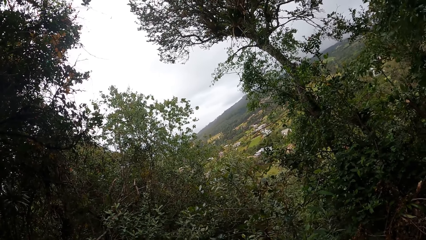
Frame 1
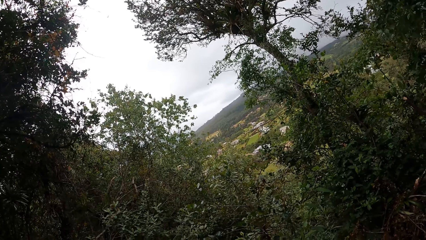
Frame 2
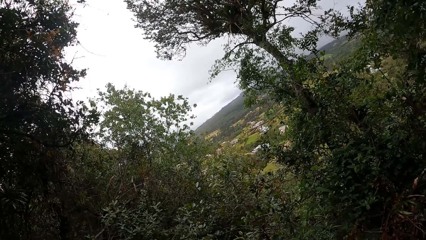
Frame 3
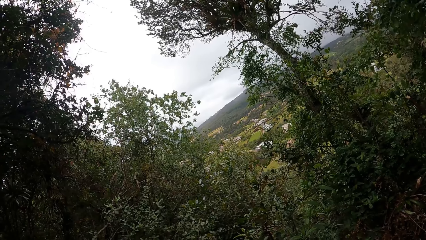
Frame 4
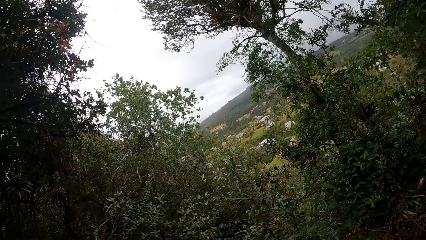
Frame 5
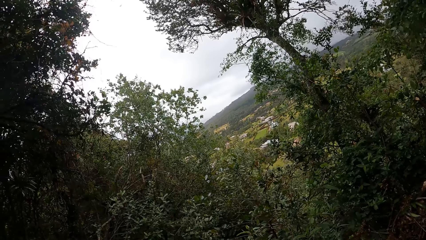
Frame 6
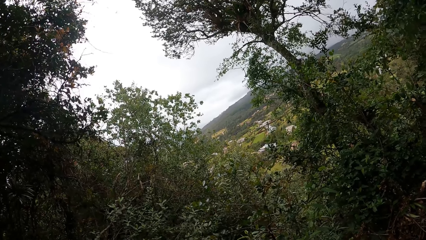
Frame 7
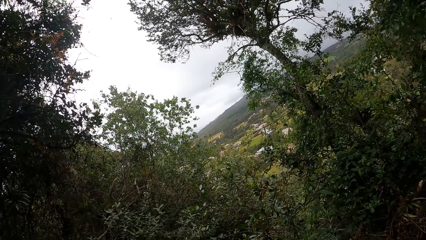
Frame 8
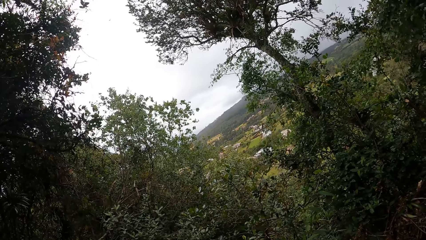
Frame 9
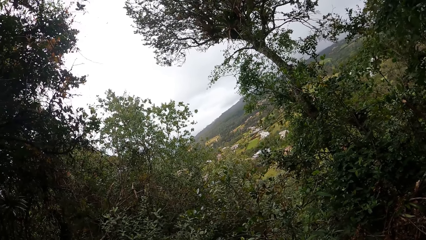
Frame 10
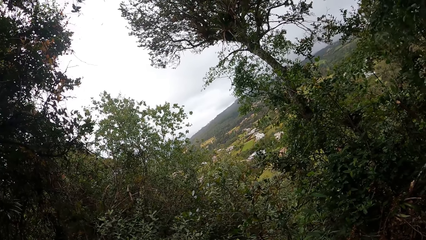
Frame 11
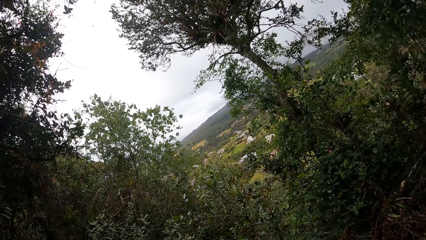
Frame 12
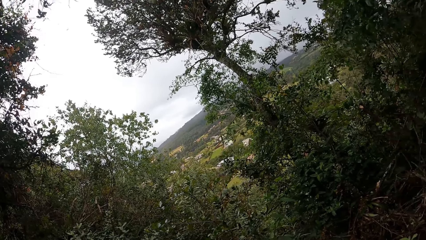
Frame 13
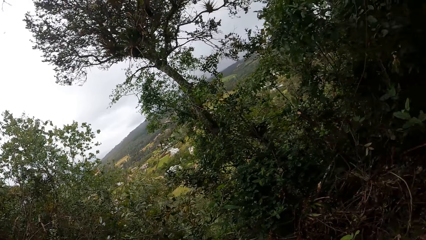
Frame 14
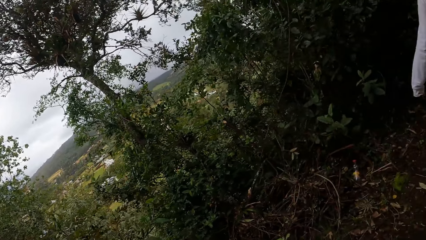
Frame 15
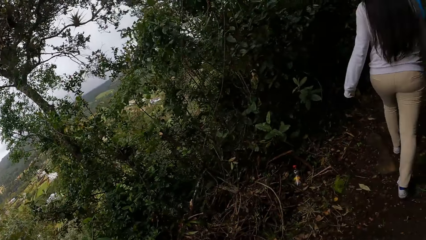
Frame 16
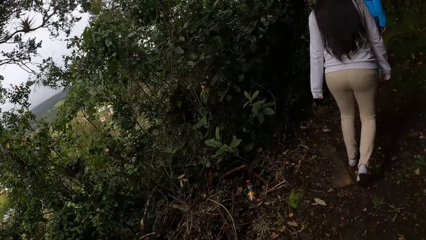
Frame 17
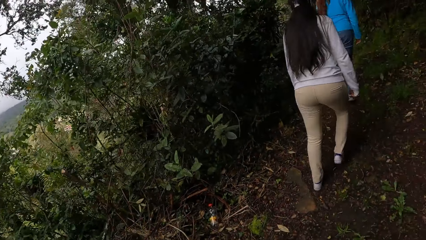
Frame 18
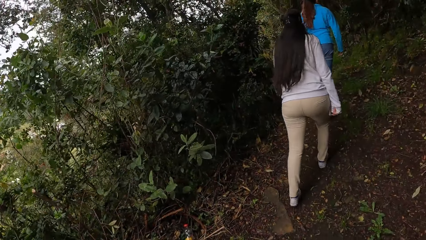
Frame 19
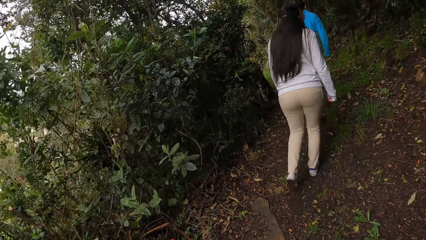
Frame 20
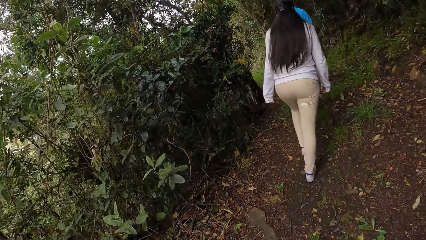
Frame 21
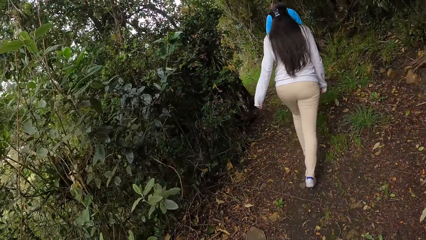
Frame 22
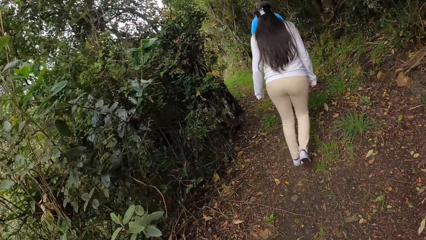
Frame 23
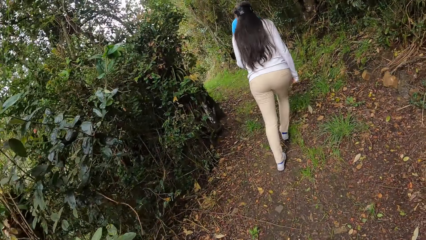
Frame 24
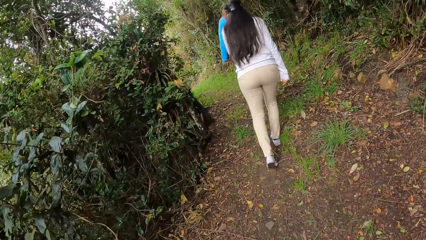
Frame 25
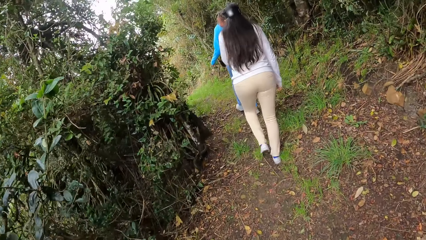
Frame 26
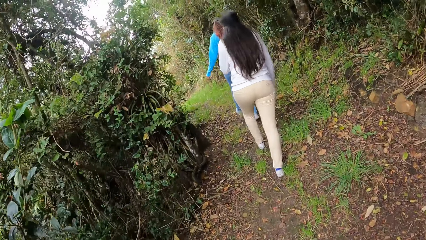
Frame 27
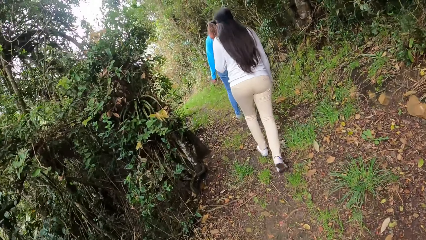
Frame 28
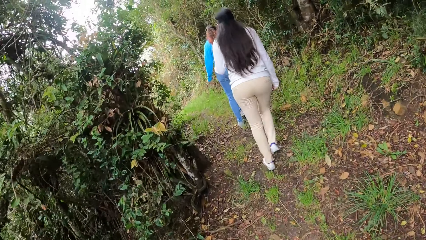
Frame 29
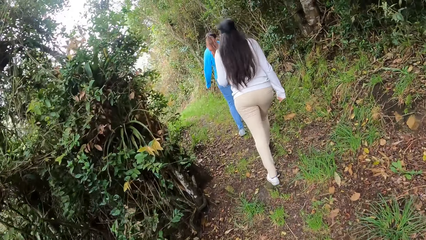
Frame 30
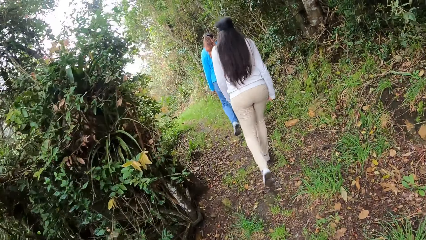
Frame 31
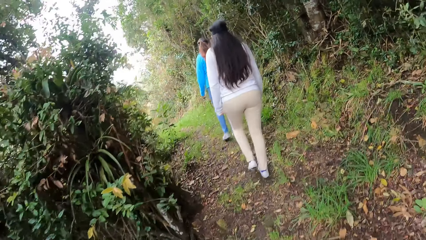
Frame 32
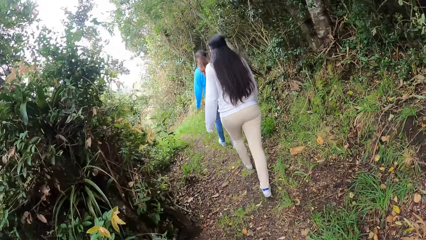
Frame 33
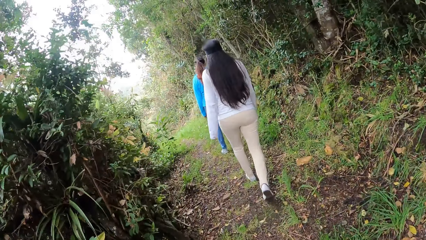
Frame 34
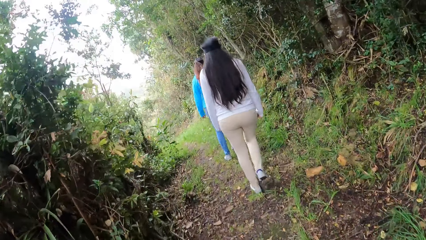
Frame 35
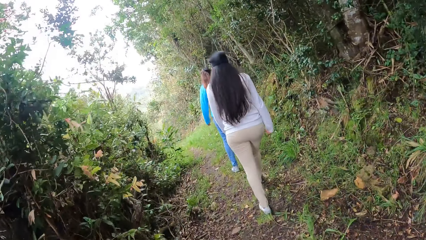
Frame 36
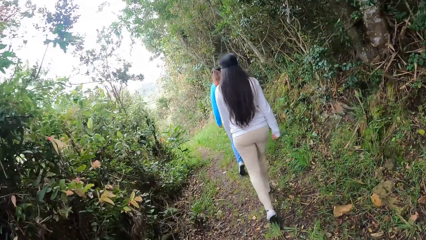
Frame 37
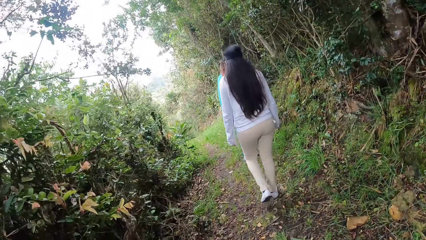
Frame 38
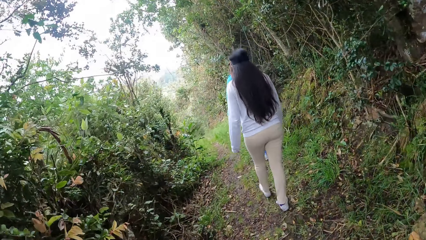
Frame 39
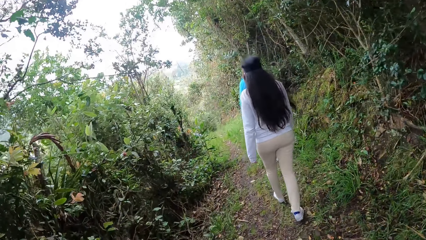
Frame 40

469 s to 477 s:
The camera wearer walks on the pathway with the women.

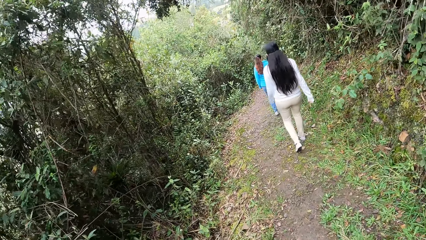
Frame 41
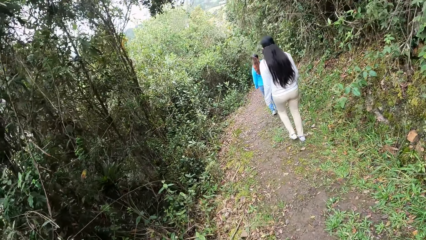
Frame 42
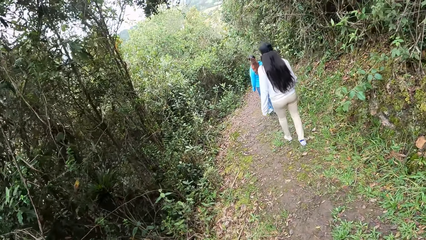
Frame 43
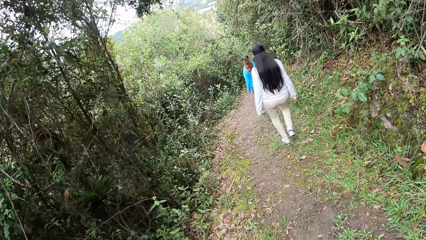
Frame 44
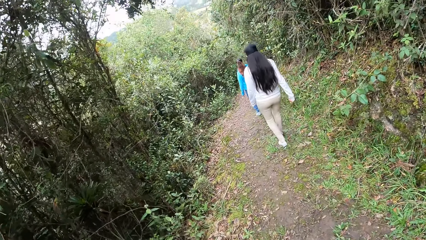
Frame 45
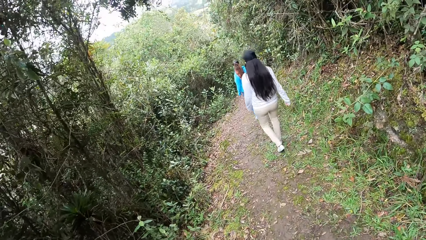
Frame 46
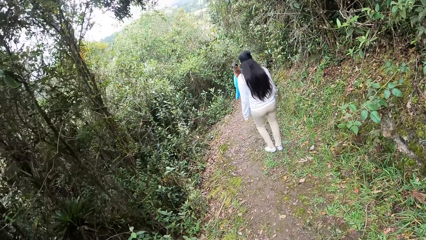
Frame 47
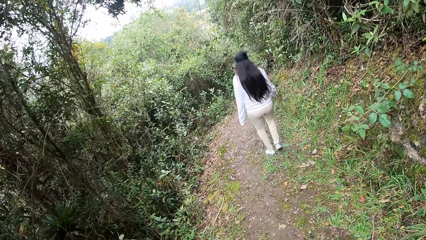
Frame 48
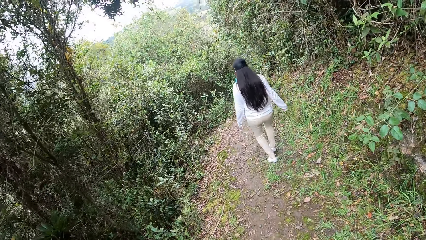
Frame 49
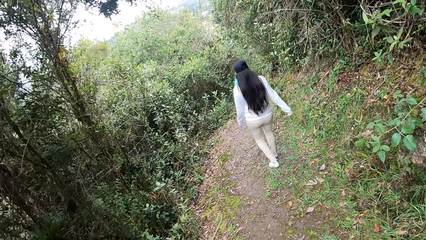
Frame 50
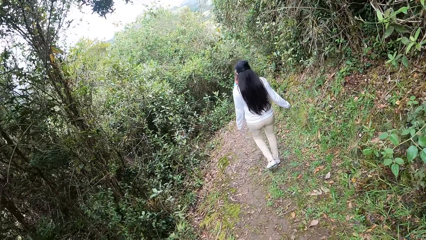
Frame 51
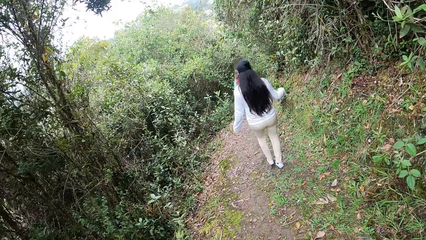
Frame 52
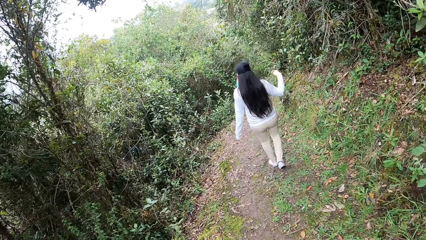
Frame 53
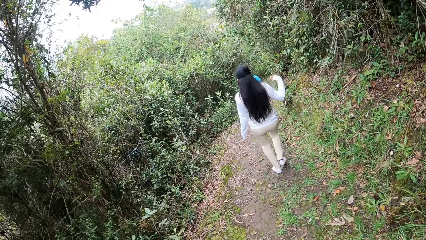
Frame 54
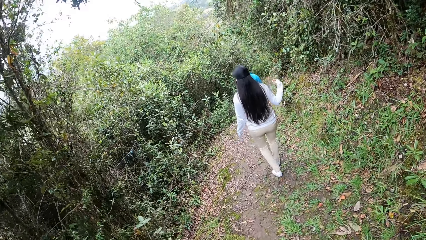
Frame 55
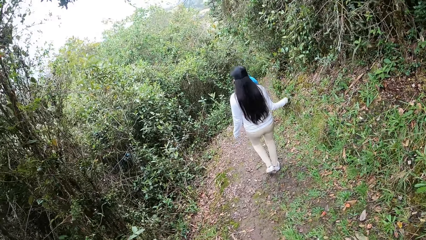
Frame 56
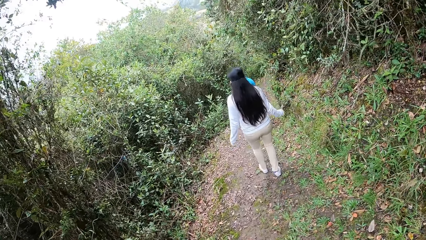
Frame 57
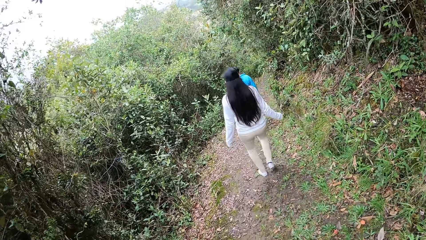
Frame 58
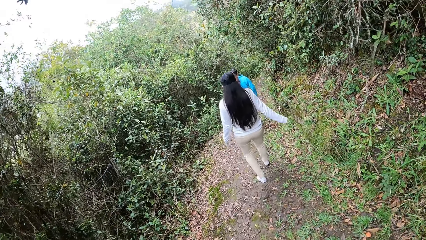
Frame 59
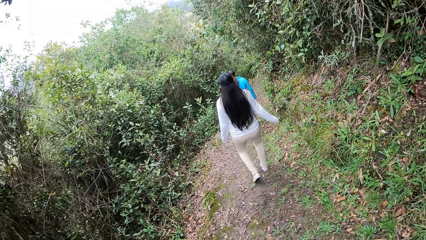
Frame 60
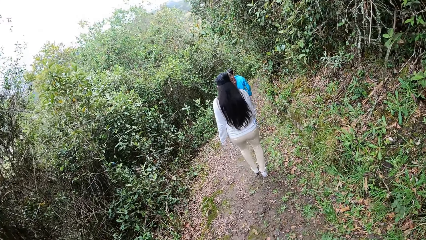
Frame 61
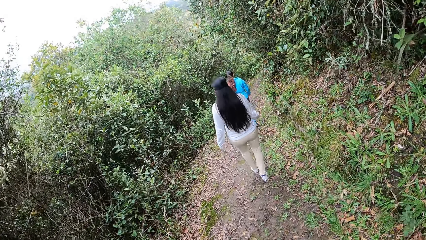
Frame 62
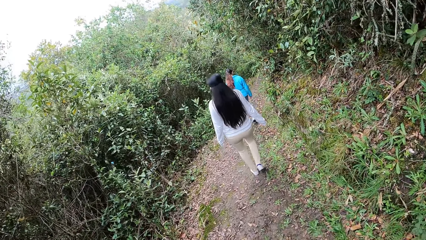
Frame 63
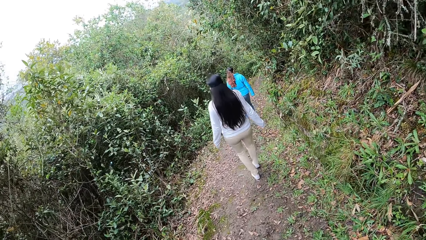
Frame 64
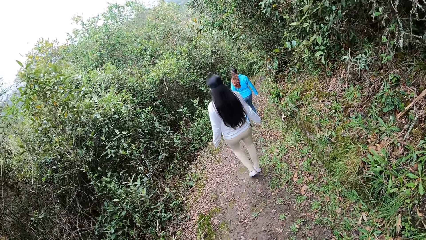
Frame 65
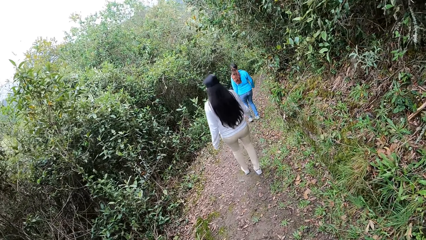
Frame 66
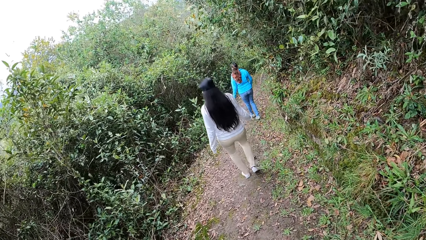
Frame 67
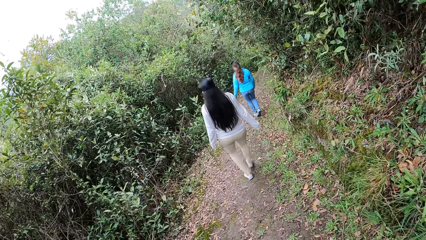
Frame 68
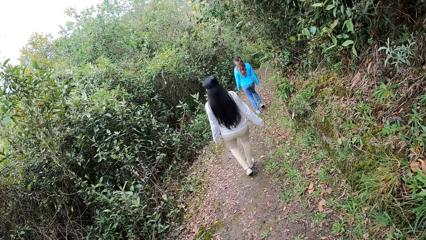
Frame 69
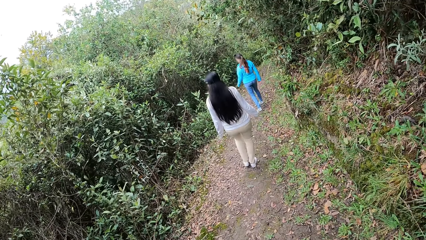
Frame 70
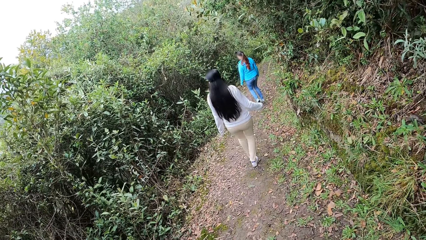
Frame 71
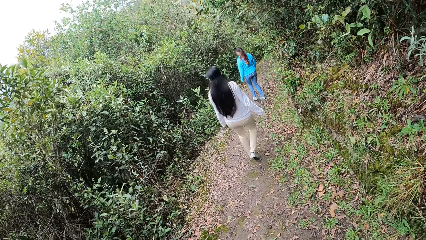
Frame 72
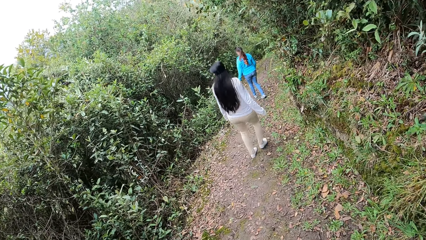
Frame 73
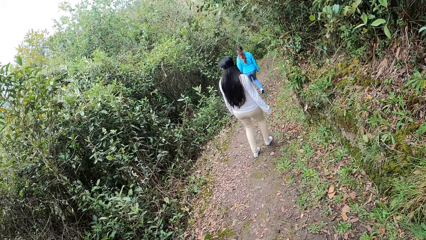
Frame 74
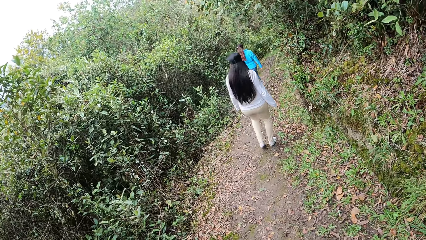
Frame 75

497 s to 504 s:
The woman interacts with another woman.
